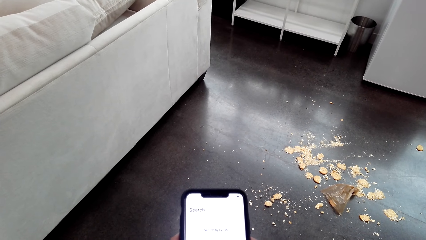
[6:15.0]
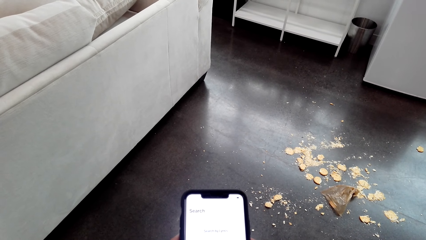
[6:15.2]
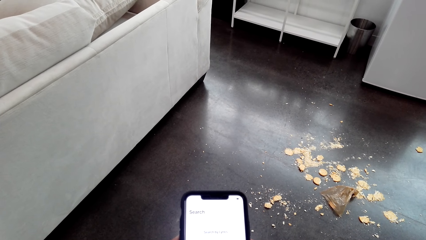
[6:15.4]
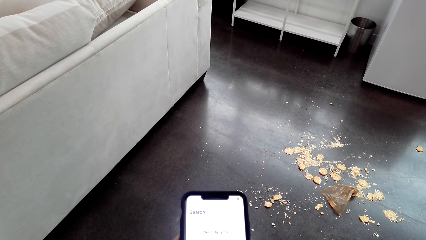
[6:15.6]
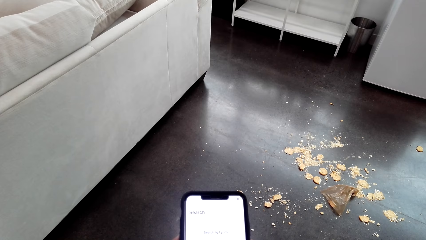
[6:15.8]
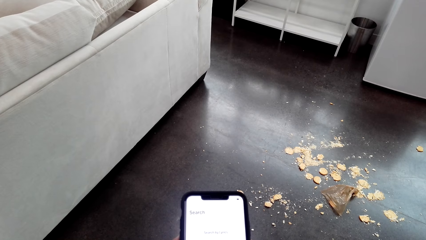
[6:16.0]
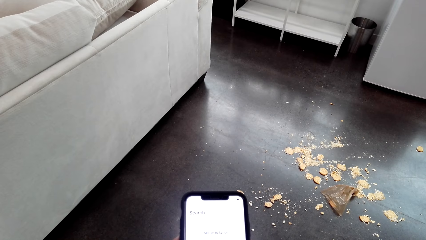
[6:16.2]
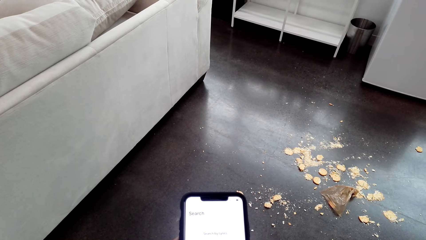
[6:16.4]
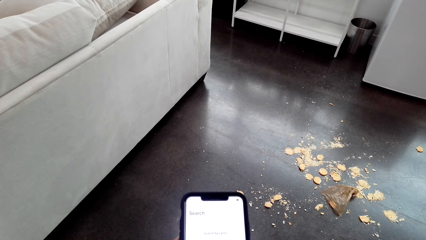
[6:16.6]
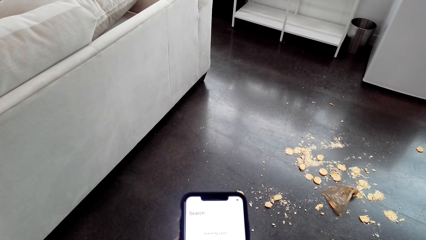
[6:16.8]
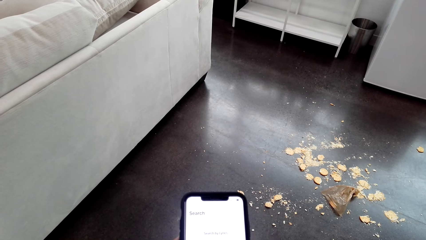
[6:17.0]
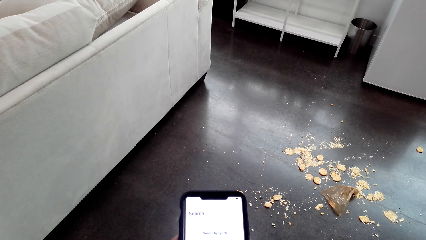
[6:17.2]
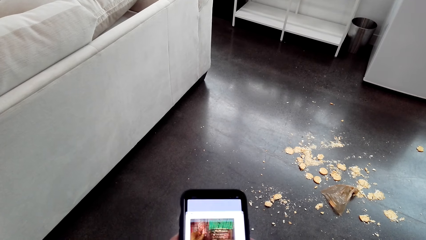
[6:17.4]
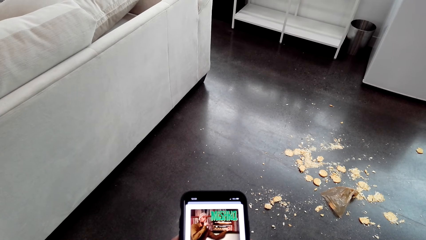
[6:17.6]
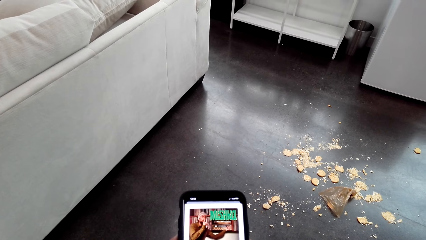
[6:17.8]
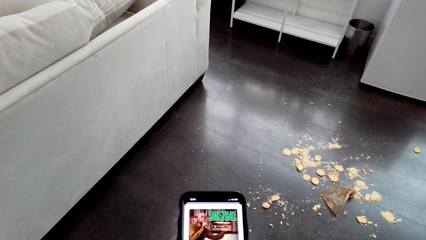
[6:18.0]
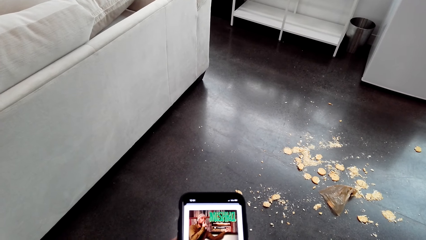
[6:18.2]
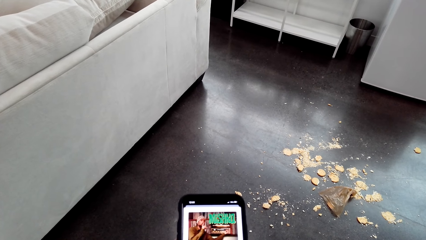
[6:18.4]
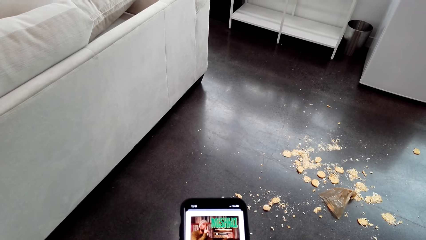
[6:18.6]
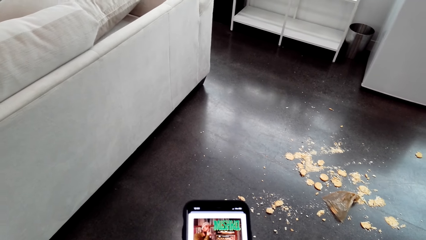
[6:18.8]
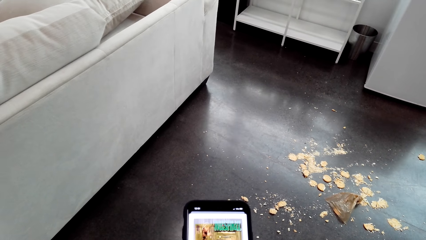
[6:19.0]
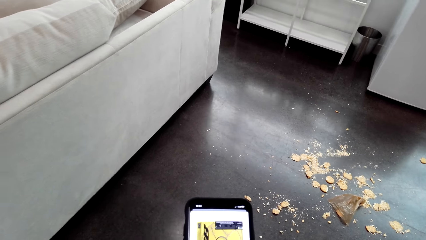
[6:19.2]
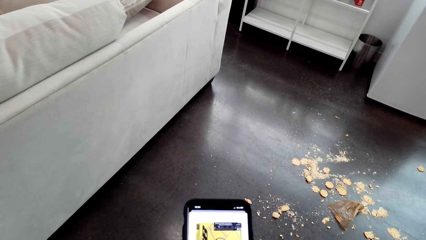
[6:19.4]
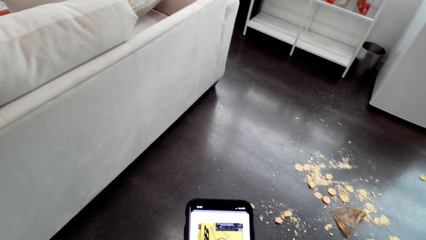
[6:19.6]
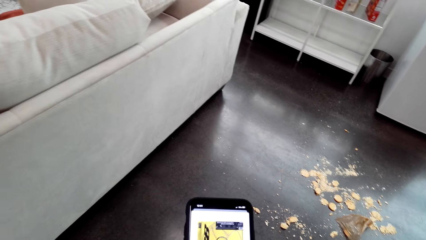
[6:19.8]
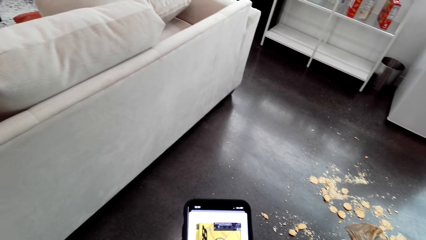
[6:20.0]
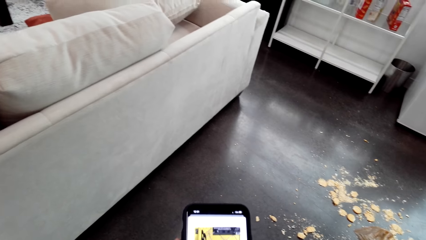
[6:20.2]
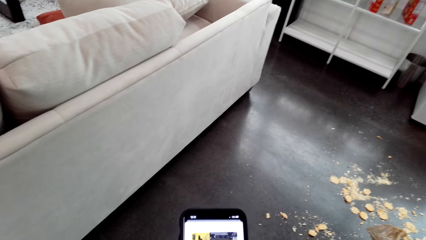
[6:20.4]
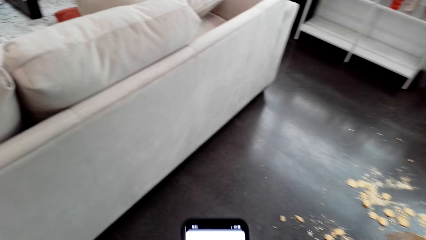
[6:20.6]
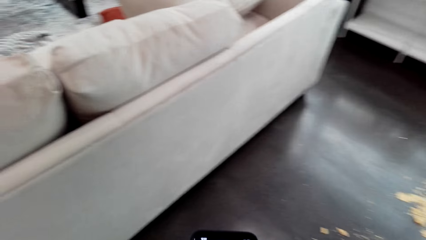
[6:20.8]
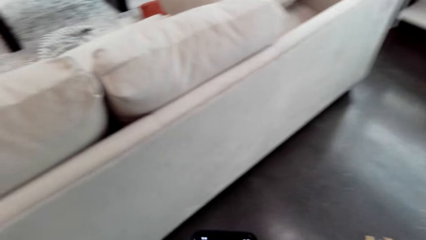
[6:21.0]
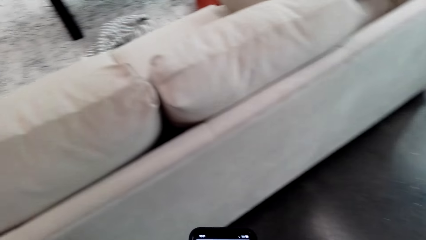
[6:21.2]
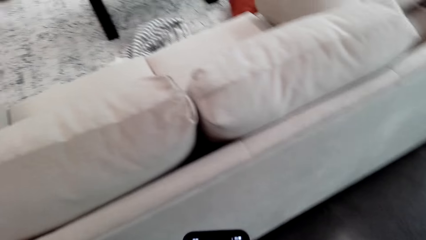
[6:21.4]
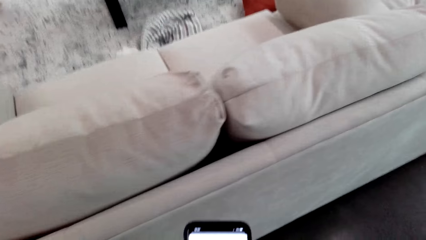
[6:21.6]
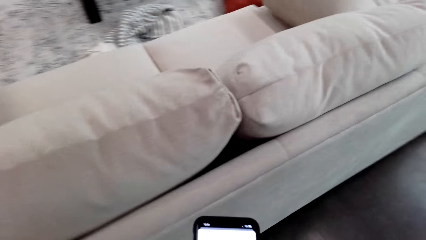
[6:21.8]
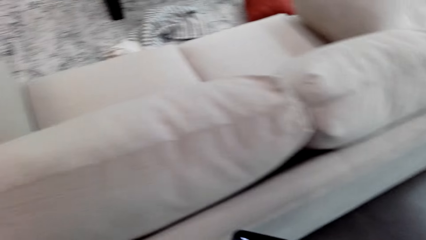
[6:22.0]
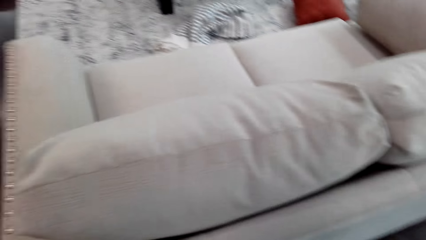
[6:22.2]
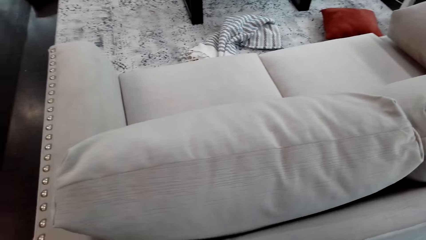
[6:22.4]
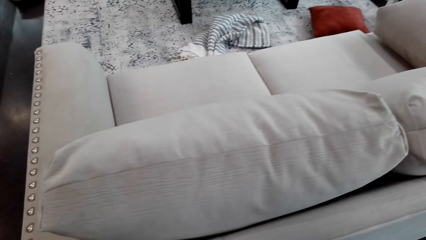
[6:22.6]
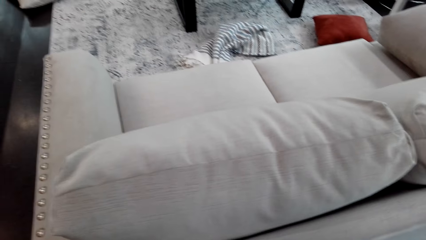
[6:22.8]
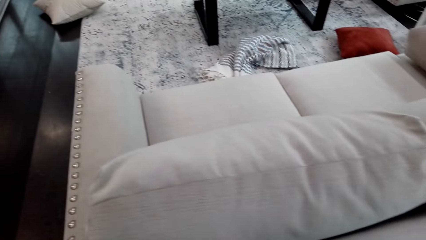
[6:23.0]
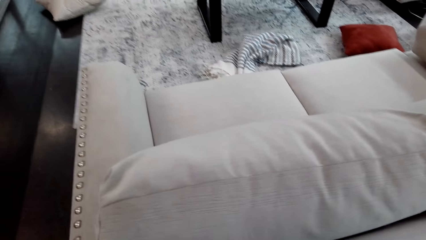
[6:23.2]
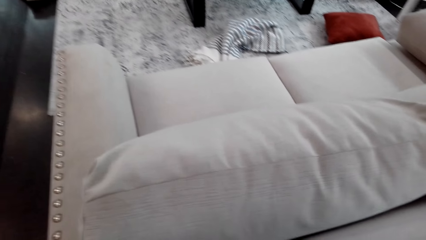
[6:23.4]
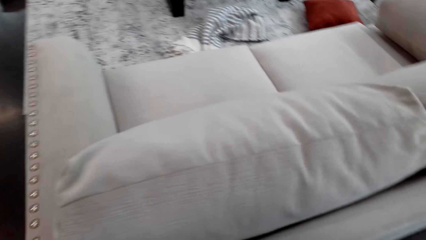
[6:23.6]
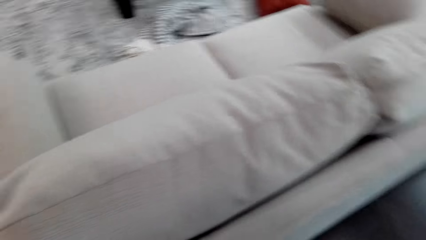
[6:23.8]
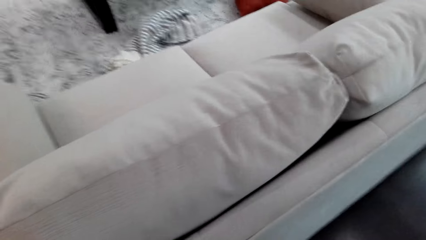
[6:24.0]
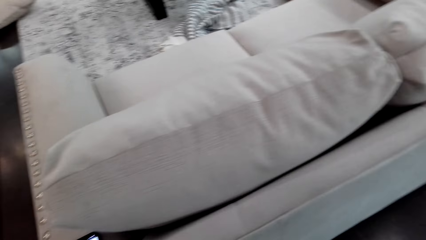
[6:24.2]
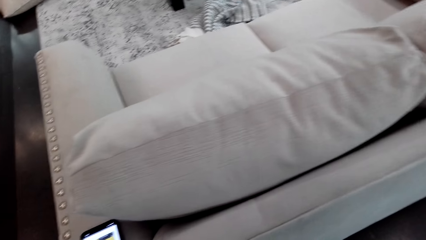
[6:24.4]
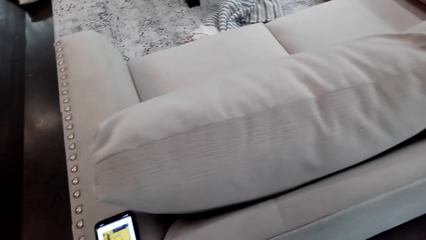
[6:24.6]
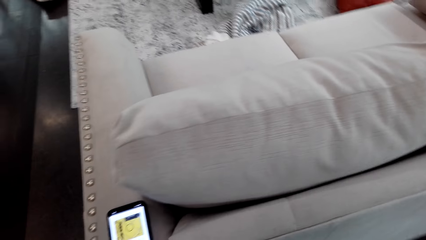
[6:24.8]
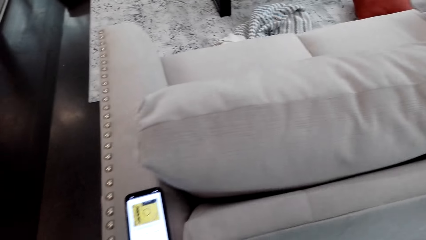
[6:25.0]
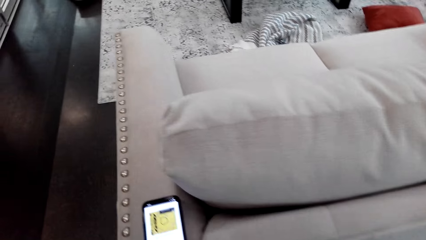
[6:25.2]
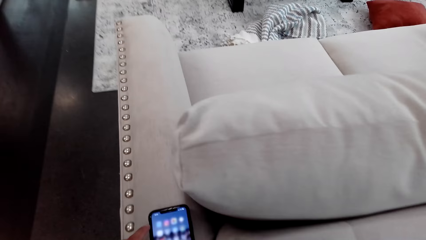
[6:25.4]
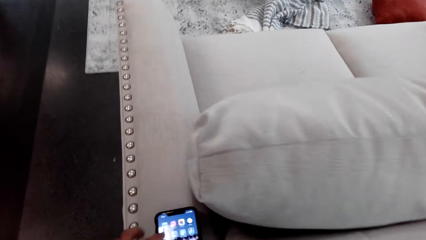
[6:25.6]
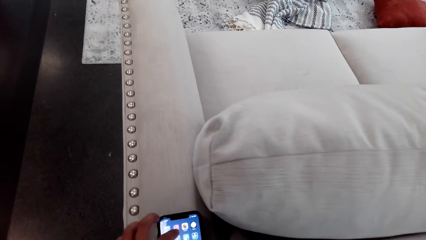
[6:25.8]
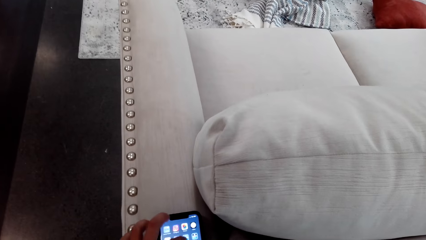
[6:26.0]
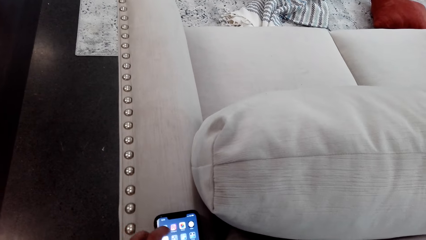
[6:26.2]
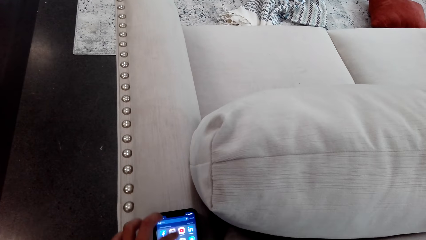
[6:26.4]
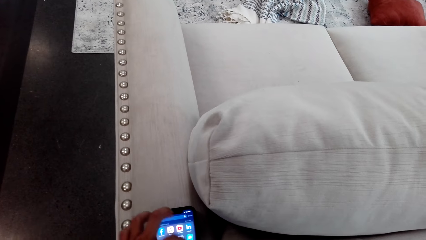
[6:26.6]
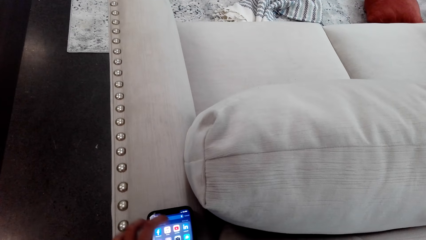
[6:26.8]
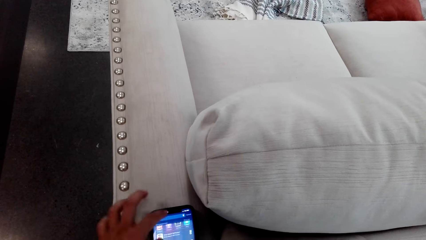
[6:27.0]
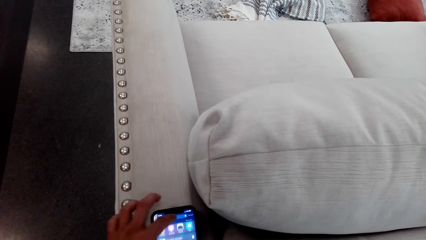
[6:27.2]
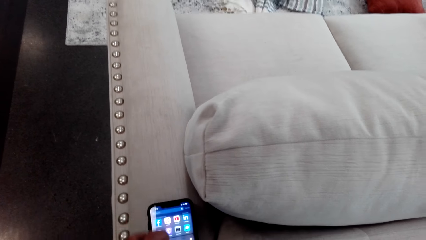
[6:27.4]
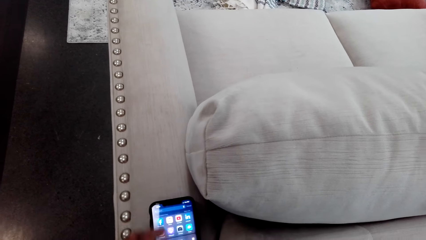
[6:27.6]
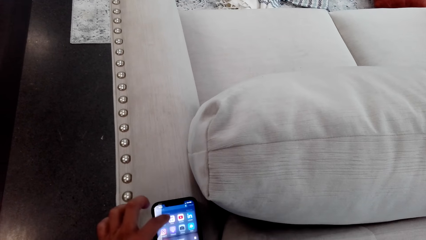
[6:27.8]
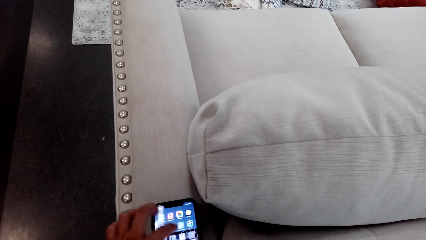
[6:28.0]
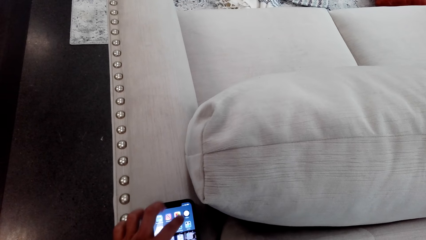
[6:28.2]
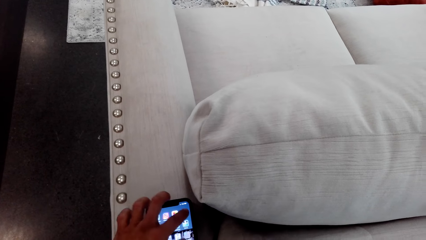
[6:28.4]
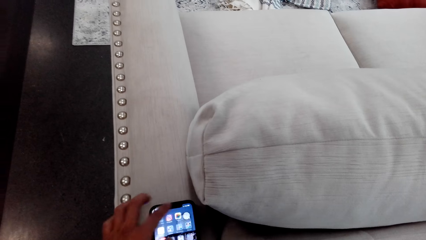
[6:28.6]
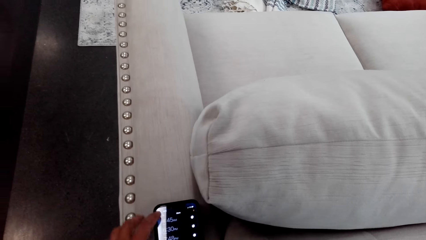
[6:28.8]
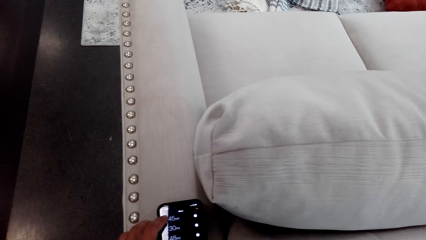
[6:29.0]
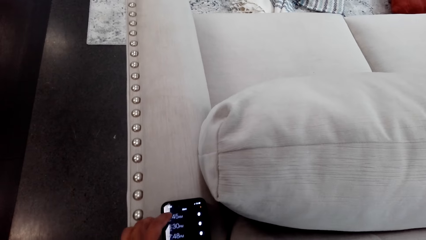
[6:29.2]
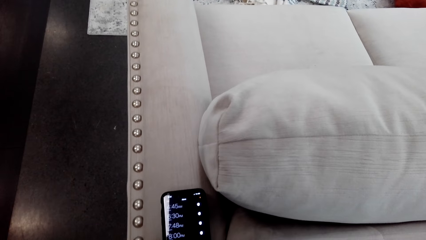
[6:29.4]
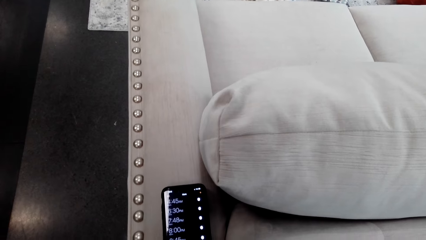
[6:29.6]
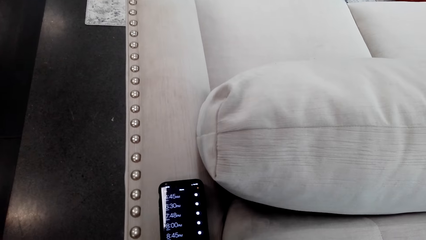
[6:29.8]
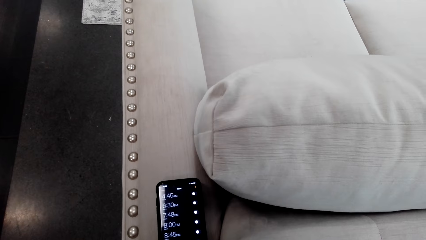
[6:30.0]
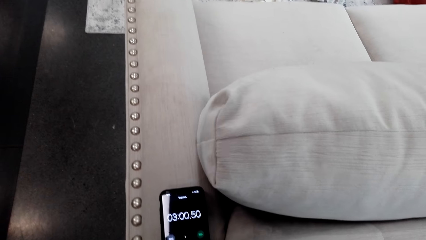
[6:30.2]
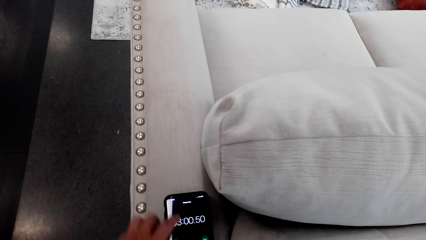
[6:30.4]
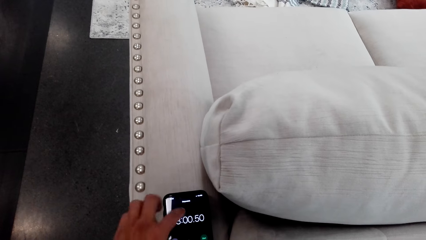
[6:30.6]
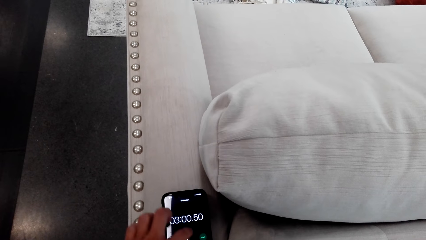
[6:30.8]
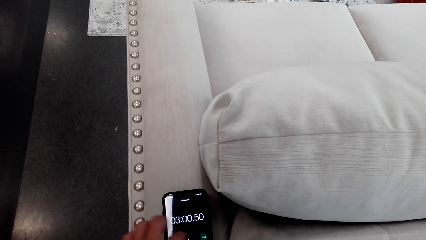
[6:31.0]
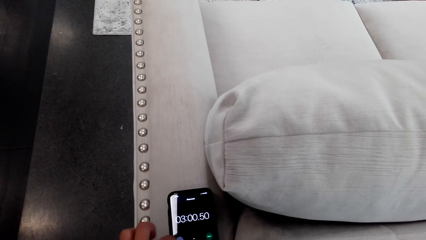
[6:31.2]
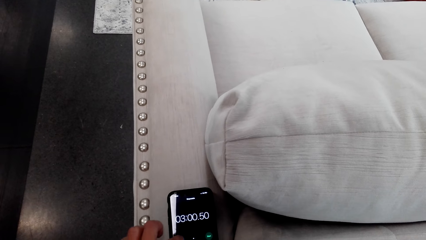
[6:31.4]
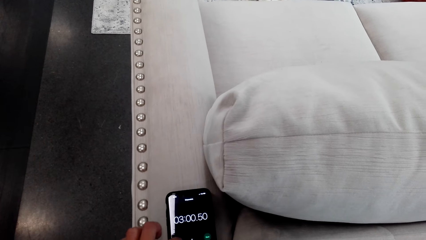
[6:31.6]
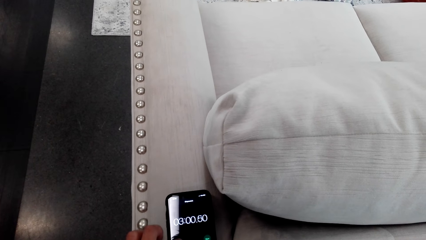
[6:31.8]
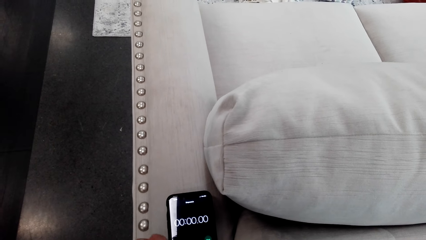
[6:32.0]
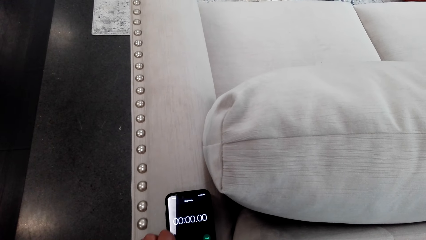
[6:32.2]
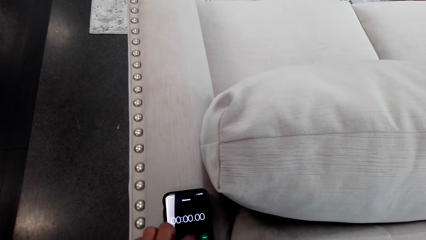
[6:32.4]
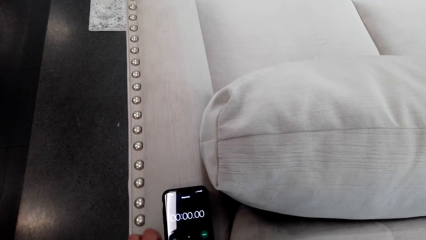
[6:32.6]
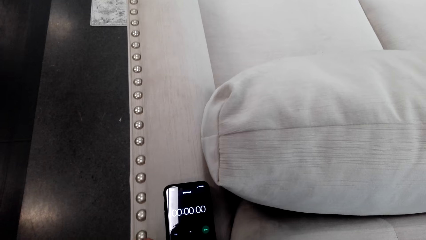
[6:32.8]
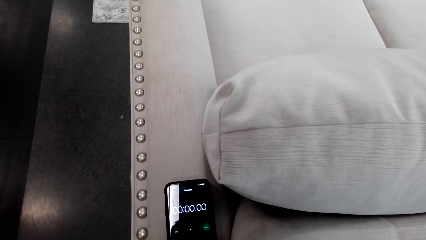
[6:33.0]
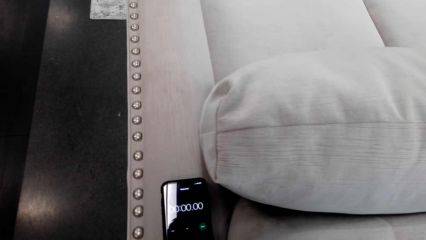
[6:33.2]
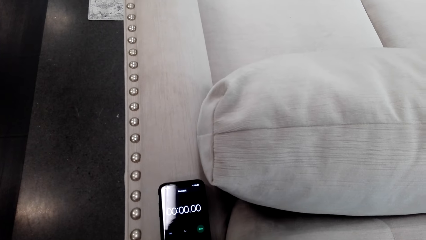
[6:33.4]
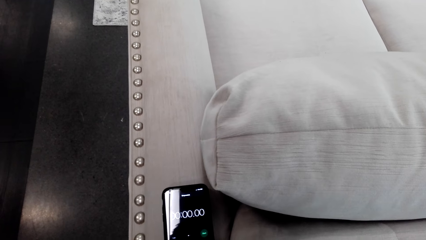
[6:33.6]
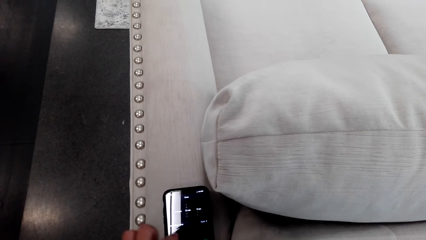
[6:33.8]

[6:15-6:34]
The camera wearer scrolls the phone. They walk round the room. They place the phone on the sofa set. They scroll the phone.
